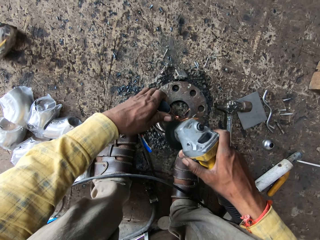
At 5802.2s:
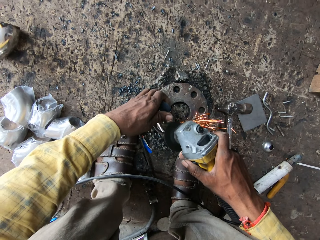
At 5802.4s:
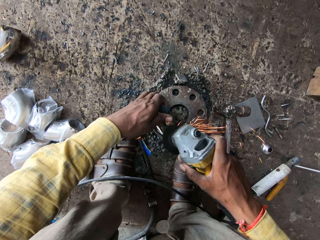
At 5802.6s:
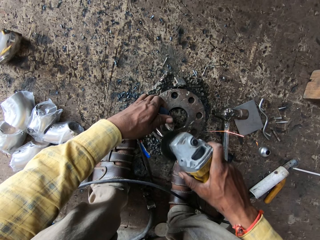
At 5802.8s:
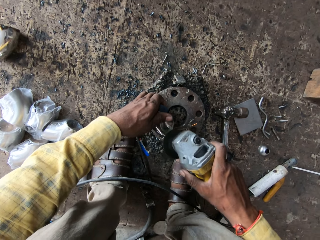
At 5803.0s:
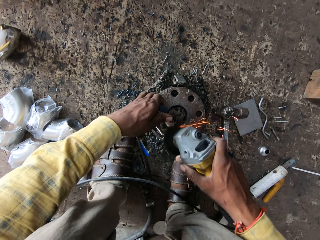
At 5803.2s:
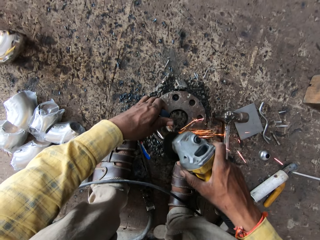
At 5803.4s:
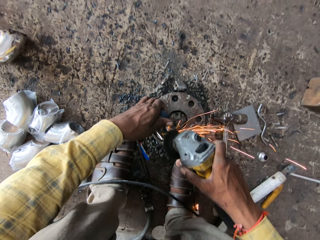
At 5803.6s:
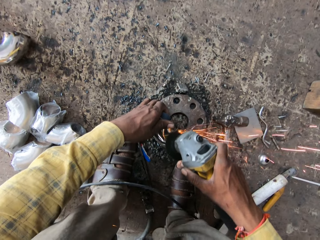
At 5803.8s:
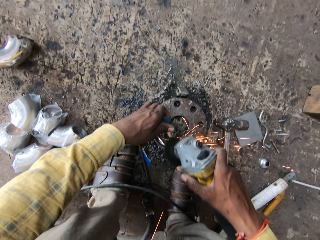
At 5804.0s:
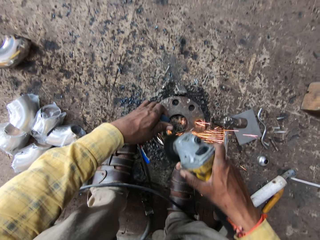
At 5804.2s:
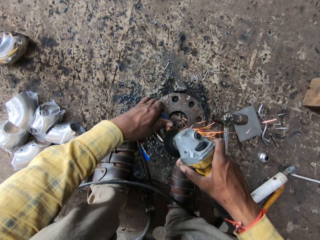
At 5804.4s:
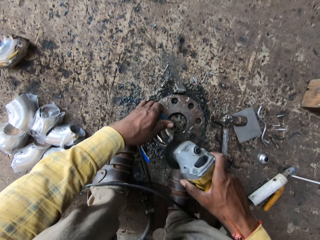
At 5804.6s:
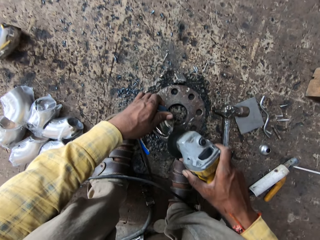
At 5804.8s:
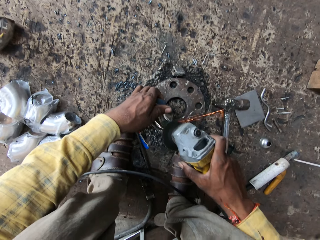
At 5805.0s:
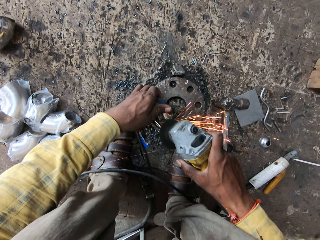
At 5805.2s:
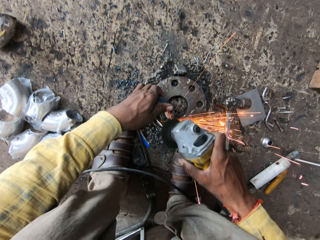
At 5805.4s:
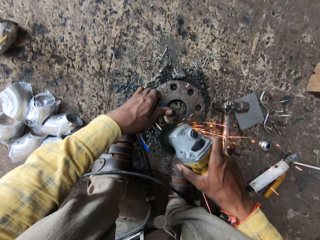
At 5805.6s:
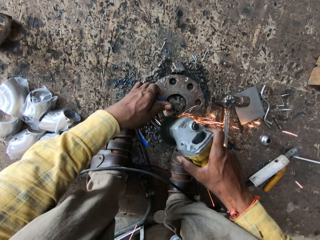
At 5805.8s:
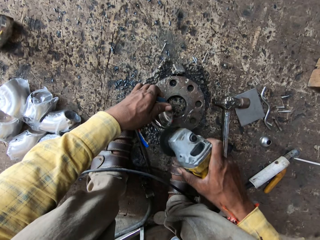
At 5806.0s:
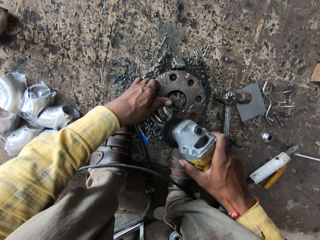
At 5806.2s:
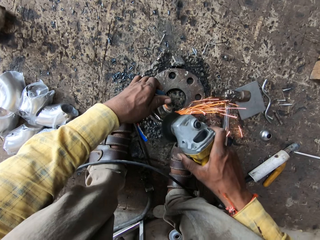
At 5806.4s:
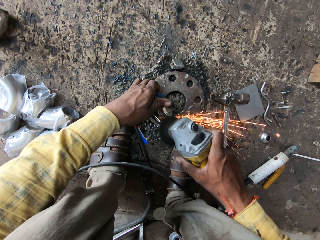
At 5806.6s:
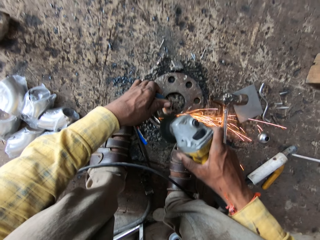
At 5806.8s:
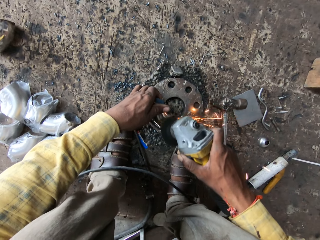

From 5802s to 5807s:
The camera wearer cuts the metal tube with the metal grinder.

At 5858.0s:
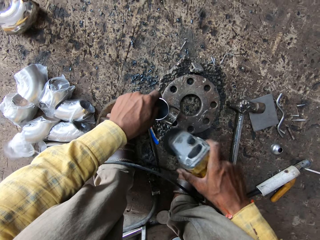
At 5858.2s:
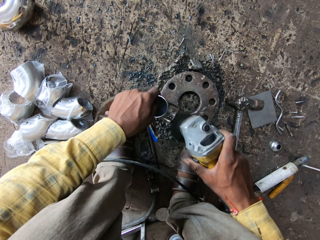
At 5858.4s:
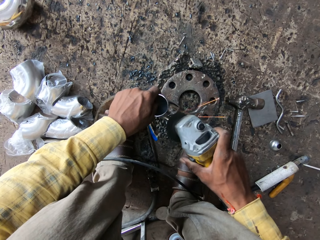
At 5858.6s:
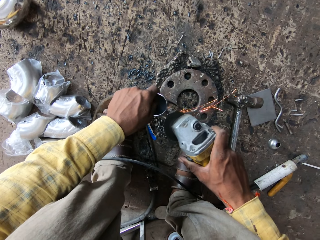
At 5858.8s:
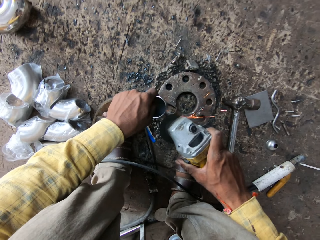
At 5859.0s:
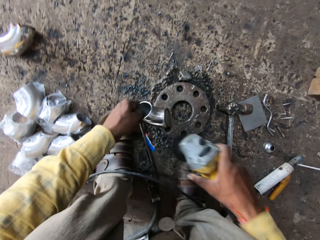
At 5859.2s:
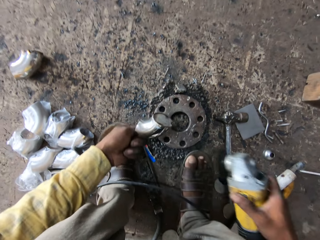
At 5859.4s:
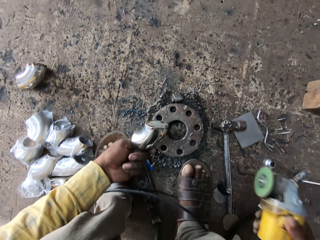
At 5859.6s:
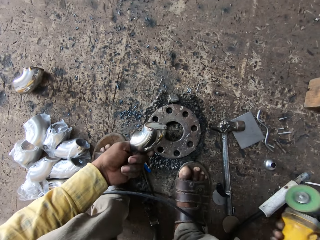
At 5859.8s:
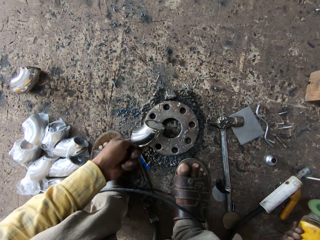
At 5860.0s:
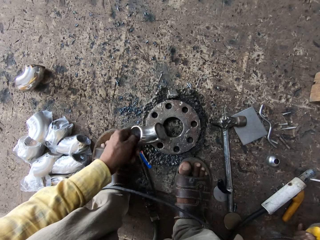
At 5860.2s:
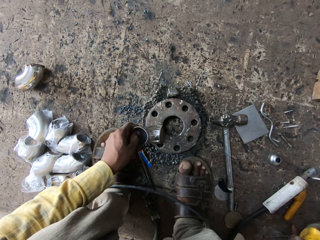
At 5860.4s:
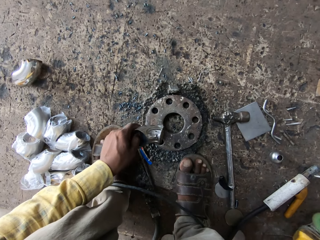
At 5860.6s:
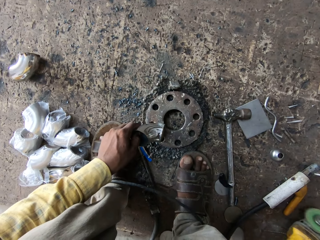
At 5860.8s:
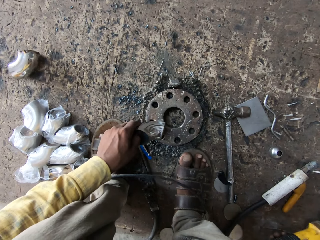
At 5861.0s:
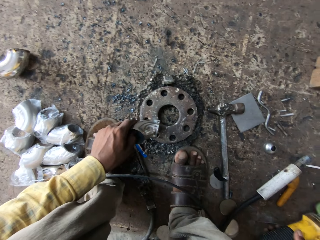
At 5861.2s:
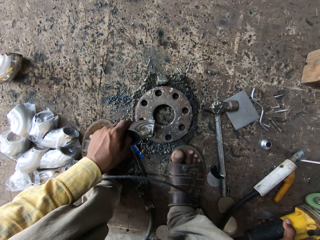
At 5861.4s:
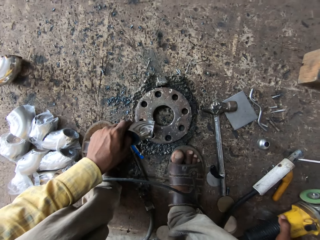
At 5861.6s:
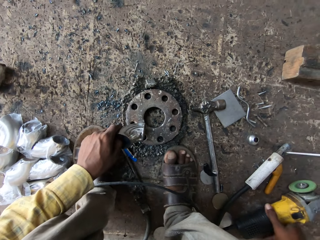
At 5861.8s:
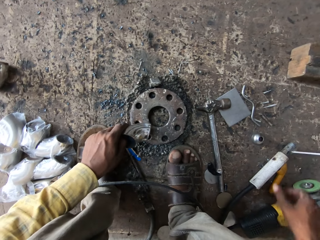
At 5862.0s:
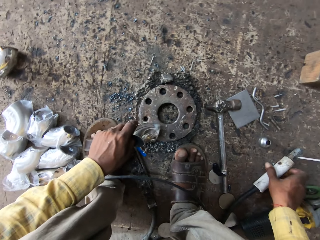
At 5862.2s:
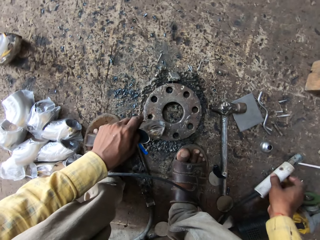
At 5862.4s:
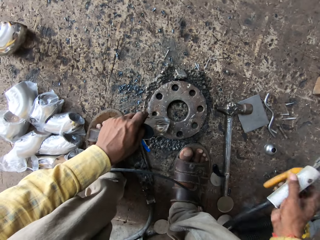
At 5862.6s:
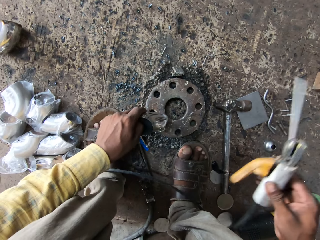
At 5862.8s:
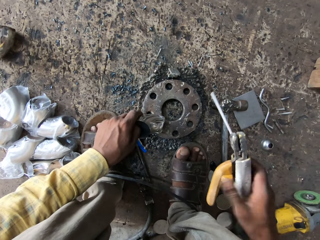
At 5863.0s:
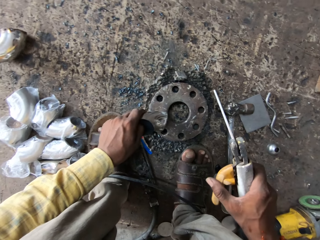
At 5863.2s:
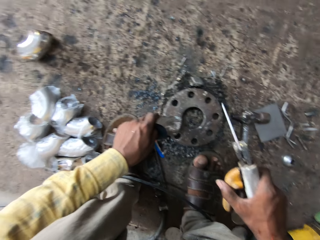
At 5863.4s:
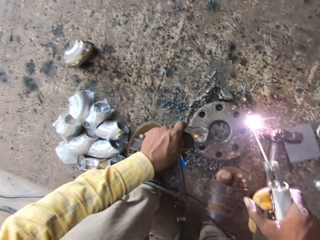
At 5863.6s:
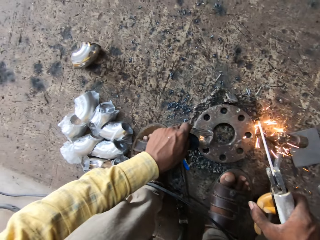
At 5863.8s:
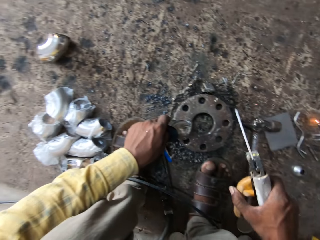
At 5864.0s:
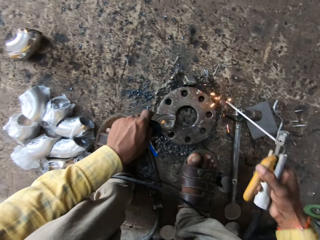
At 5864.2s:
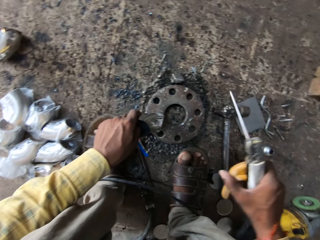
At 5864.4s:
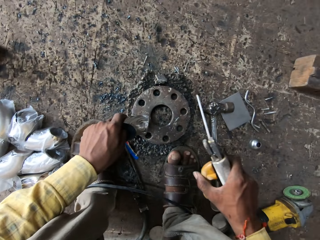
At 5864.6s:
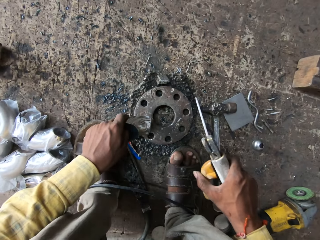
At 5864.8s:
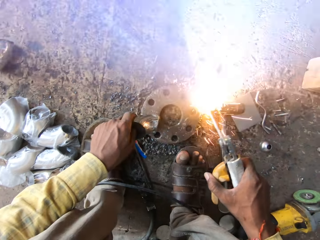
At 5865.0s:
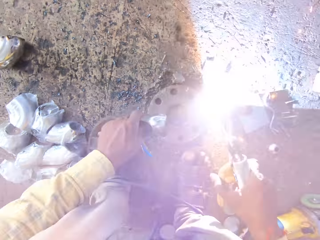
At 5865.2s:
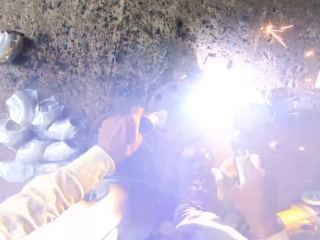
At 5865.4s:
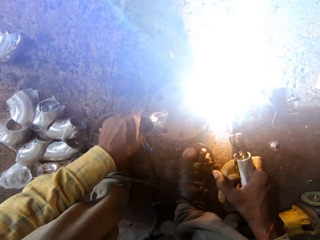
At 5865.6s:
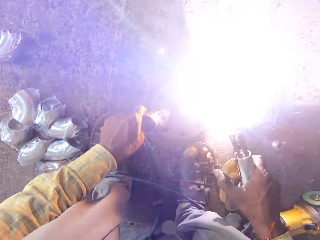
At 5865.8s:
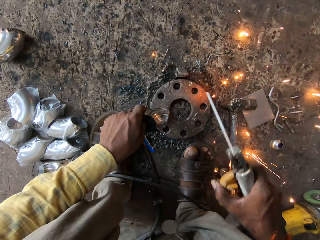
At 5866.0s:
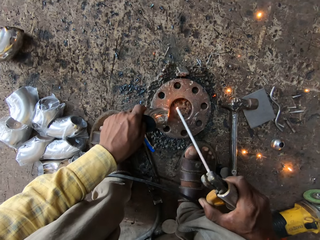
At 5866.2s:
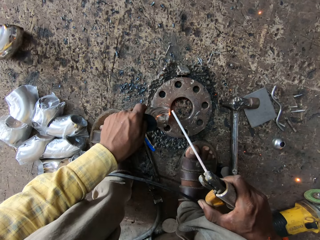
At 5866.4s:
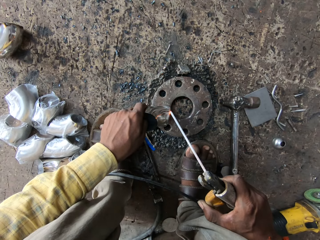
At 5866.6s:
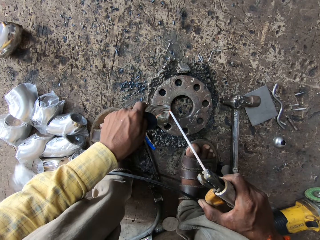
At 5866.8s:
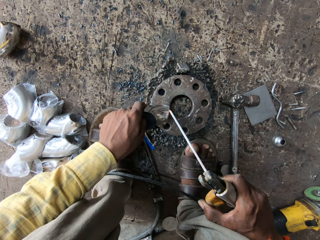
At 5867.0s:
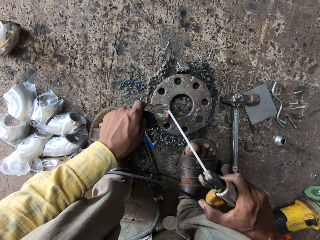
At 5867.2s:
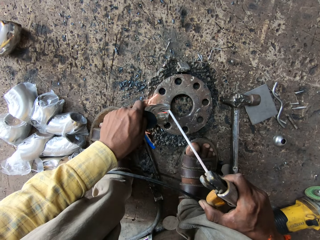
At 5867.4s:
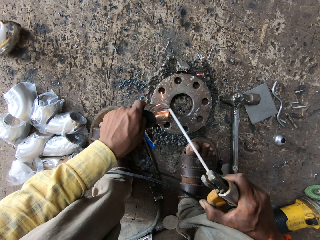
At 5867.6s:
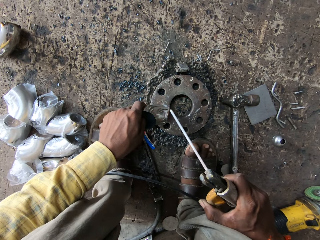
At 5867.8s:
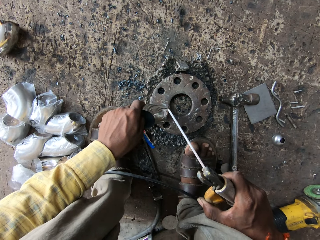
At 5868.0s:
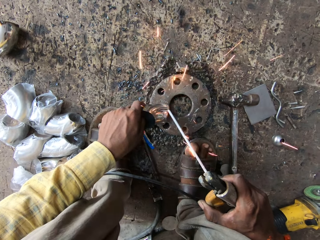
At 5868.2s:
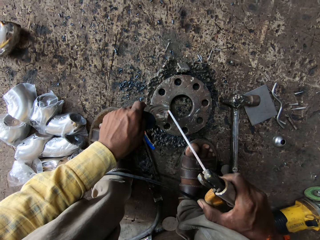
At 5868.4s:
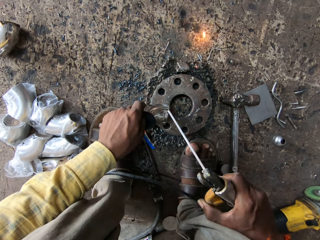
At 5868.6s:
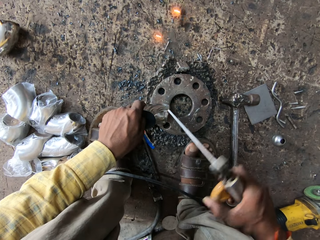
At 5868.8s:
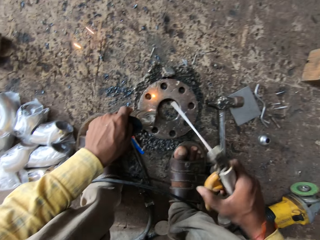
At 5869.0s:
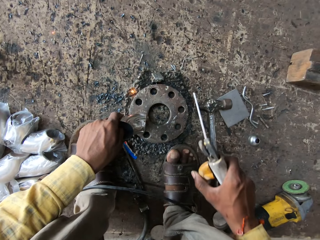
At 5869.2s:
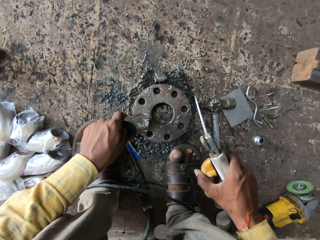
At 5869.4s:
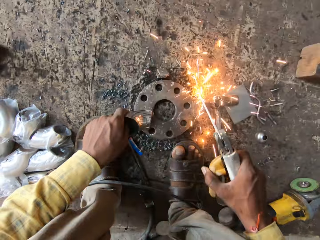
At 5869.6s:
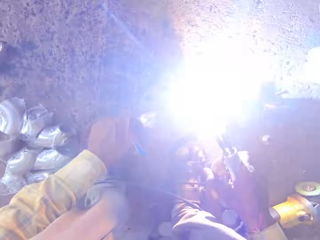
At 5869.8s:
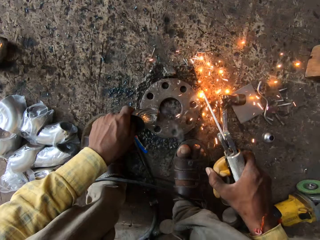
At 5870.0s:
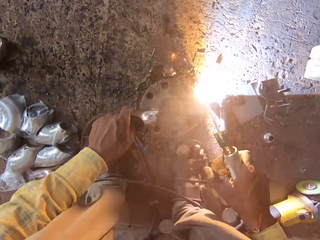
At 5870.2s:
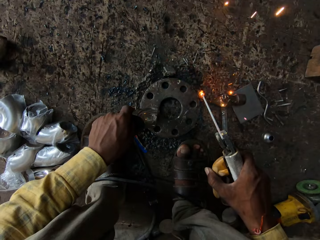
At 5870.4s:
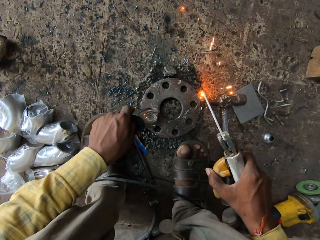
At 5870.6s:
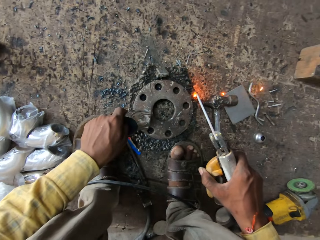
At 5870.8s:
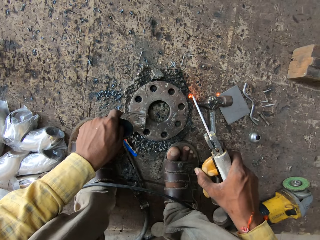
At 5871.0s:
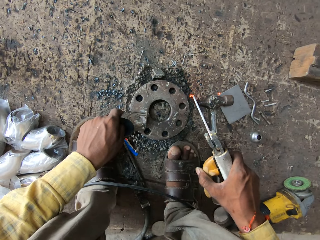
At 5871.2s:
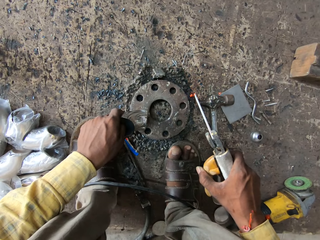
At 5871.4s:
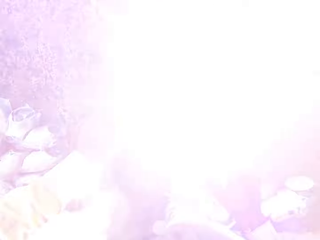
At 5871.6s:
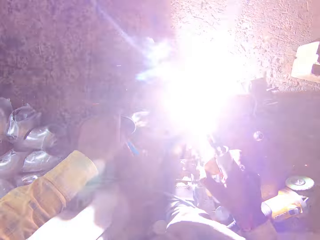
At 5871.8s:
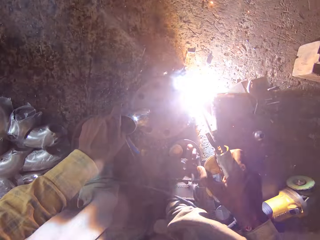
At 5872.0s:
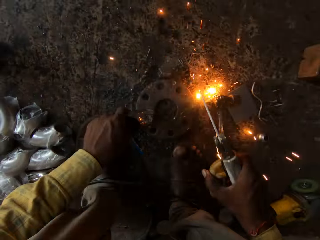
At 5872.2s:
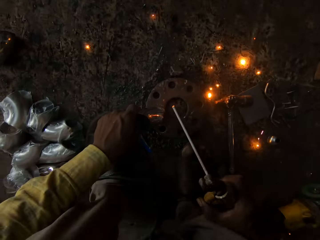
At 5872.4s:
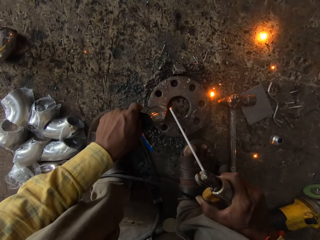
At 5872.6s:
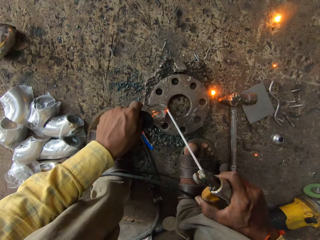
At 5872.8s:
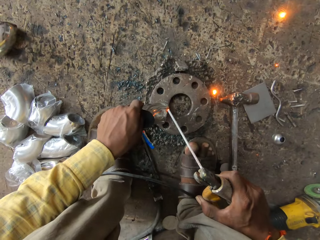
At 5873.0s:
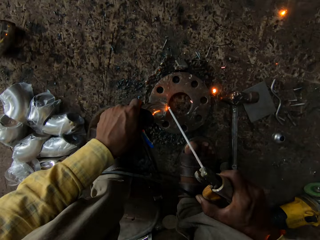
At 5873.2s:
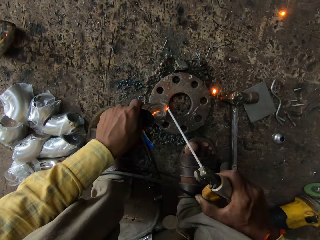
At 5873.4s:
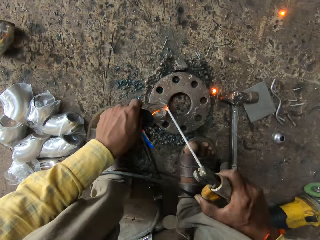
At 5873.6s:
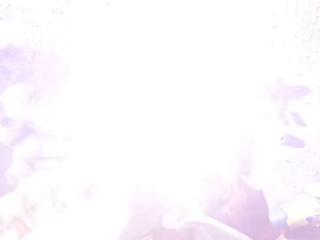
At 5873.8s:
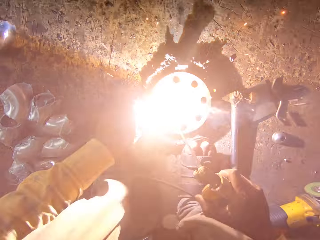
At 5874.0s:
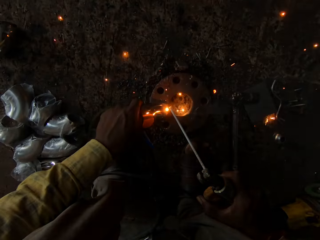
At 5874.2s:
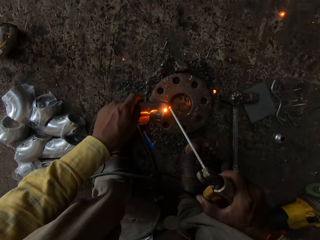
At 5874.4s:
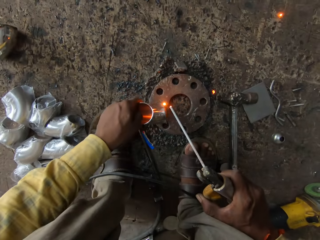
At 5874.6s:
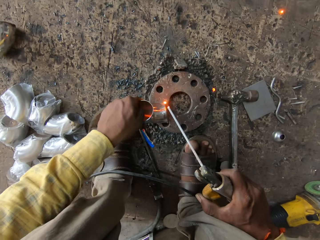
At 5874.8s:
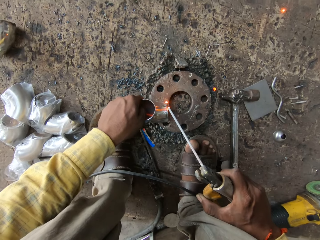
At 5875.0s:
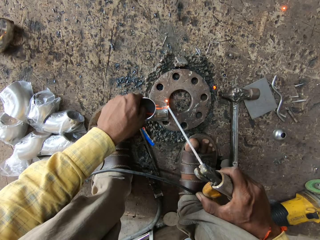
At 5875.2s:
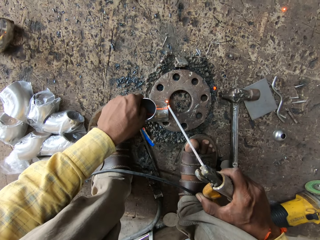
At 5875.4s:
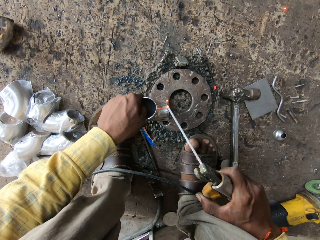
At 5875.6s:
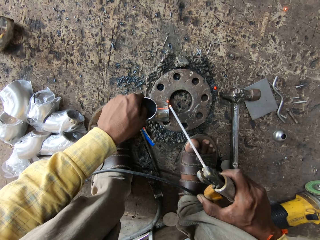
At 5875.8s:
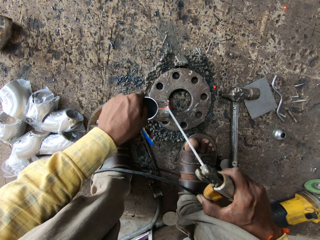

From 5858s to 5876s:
The camera wearer puts the grinder down. They pick up the electrode holder. They weld the metal using the welding rod. They weld the metal tube using the welding rod.
